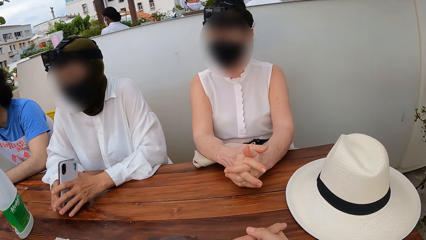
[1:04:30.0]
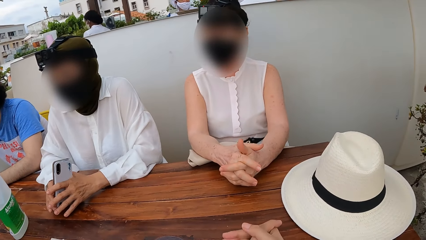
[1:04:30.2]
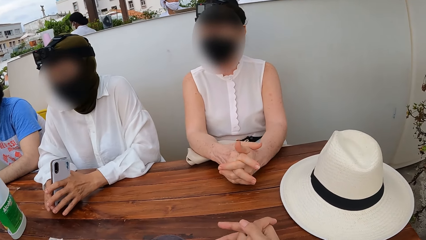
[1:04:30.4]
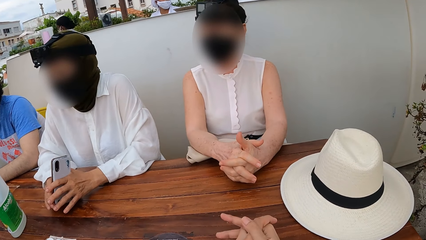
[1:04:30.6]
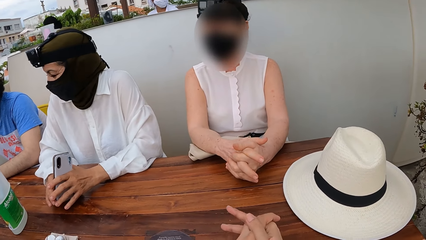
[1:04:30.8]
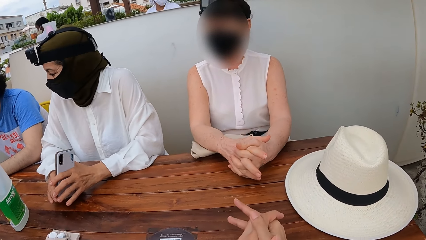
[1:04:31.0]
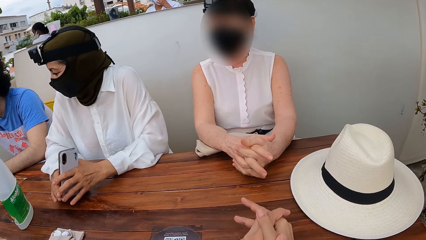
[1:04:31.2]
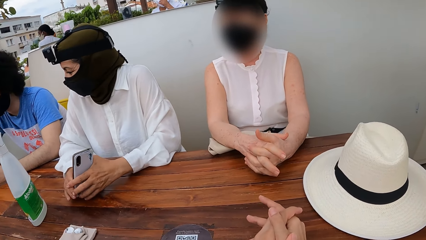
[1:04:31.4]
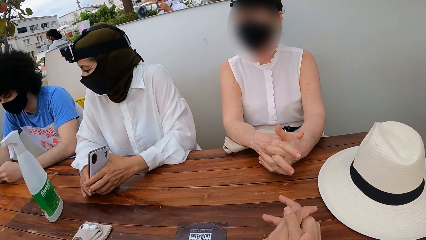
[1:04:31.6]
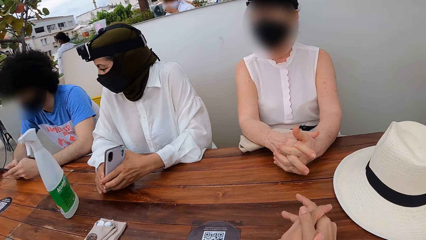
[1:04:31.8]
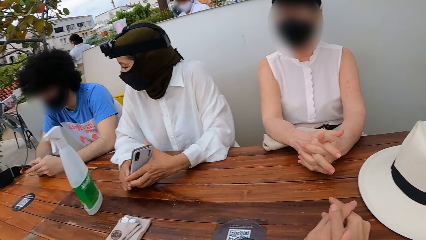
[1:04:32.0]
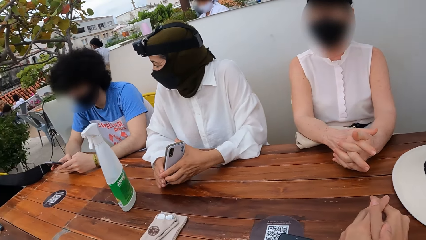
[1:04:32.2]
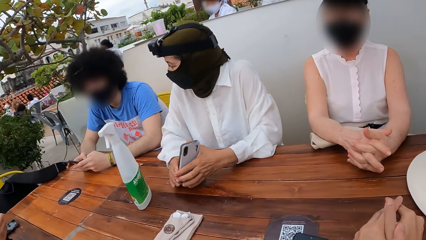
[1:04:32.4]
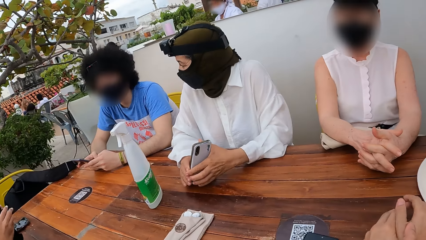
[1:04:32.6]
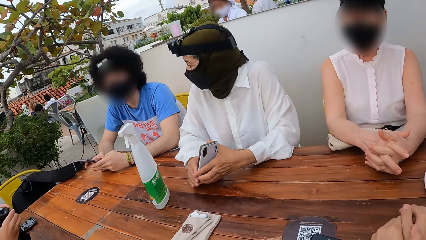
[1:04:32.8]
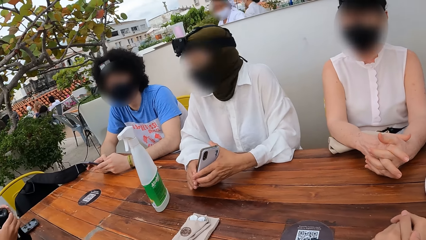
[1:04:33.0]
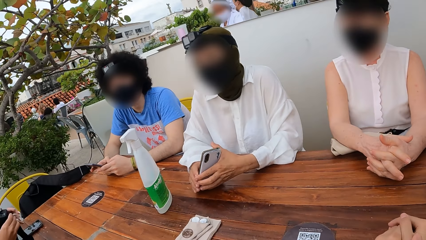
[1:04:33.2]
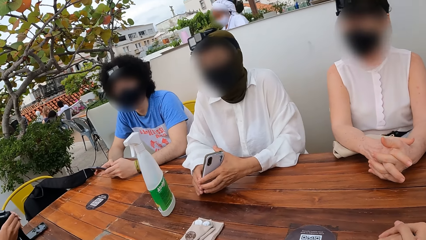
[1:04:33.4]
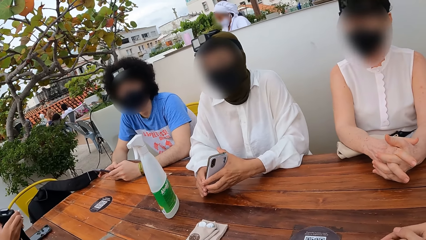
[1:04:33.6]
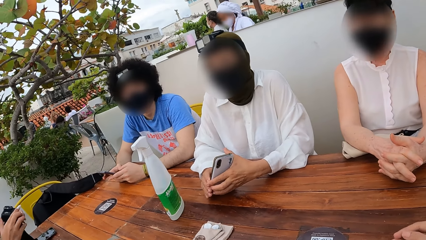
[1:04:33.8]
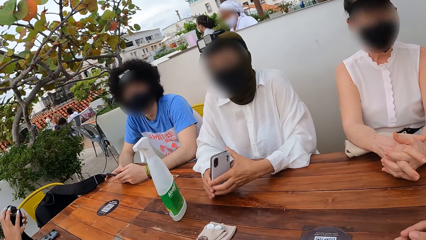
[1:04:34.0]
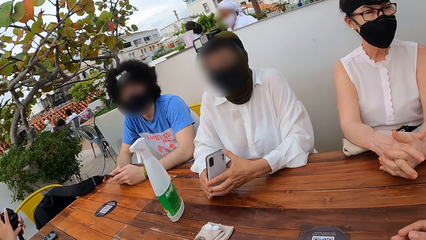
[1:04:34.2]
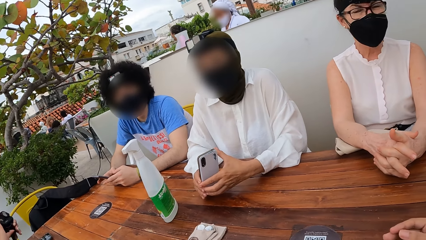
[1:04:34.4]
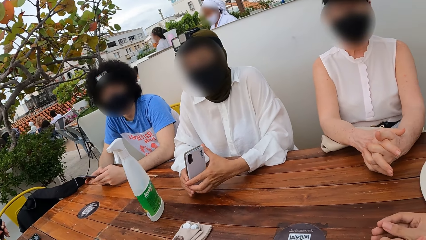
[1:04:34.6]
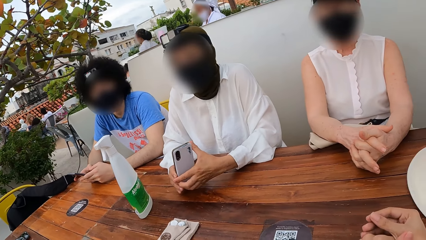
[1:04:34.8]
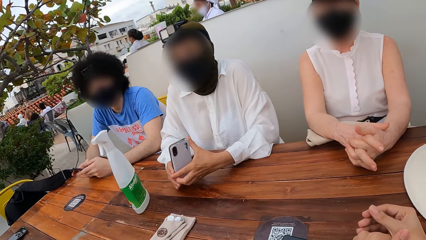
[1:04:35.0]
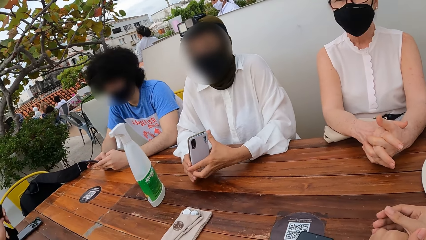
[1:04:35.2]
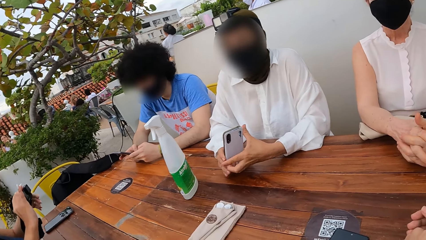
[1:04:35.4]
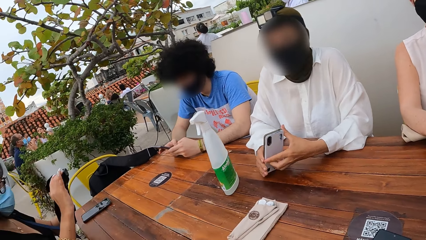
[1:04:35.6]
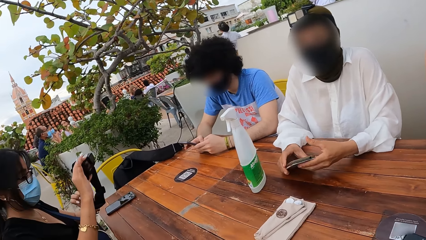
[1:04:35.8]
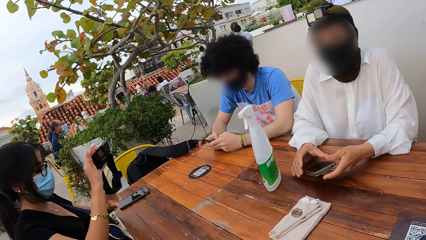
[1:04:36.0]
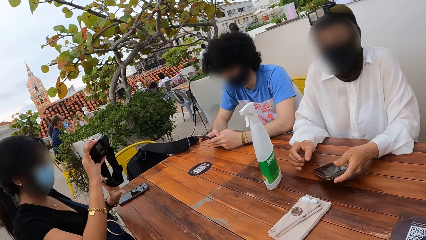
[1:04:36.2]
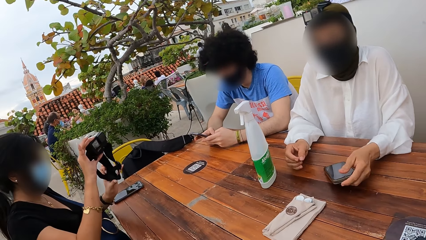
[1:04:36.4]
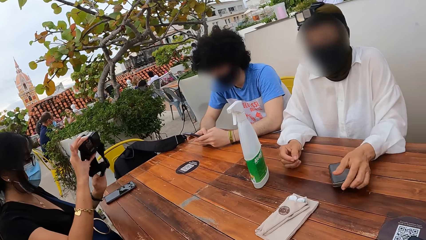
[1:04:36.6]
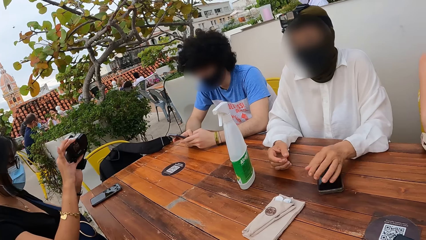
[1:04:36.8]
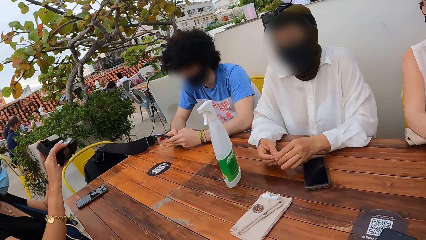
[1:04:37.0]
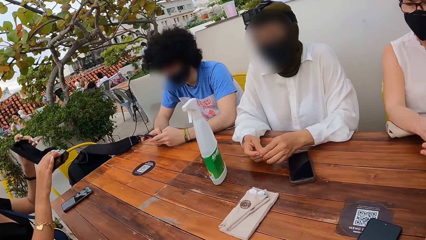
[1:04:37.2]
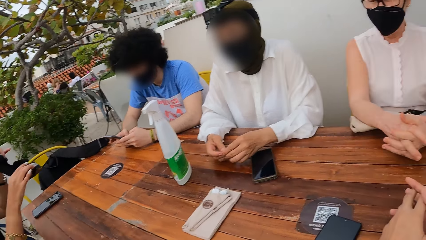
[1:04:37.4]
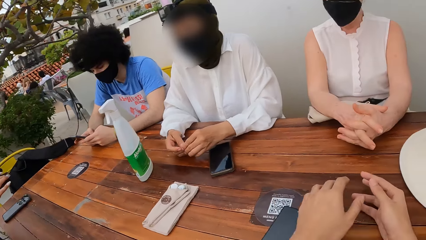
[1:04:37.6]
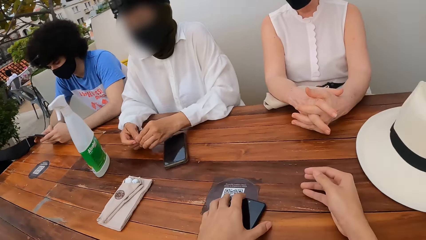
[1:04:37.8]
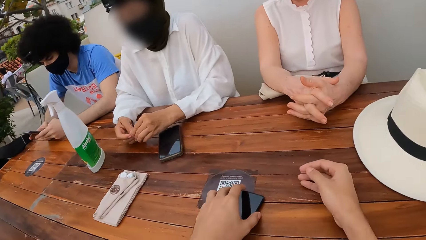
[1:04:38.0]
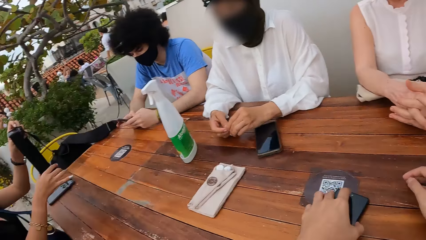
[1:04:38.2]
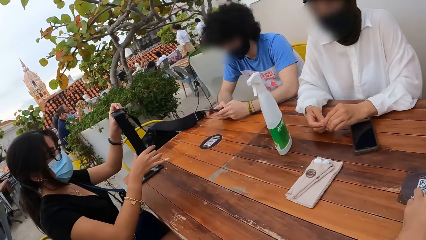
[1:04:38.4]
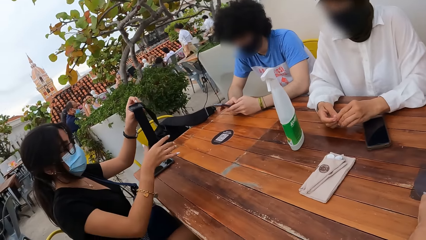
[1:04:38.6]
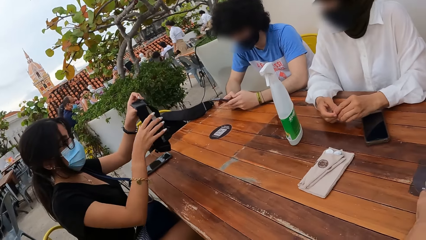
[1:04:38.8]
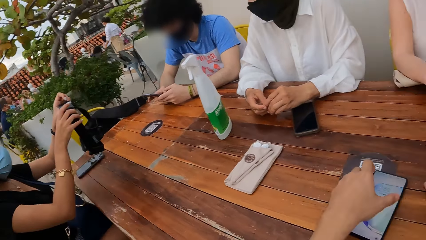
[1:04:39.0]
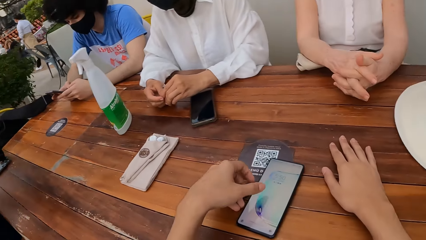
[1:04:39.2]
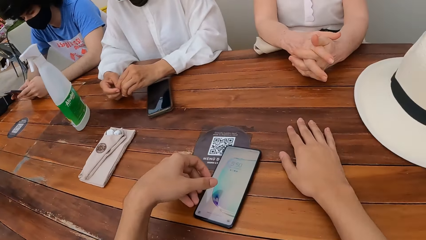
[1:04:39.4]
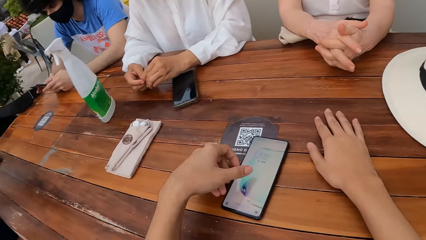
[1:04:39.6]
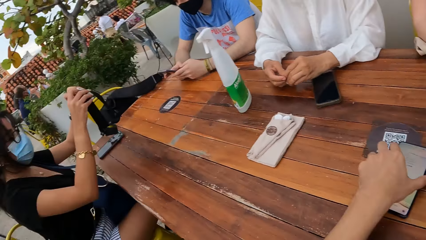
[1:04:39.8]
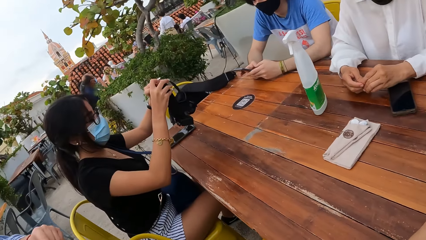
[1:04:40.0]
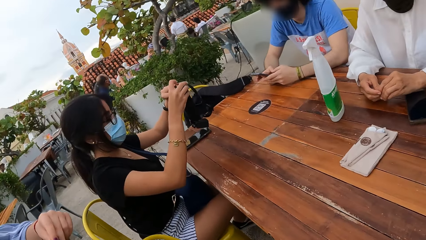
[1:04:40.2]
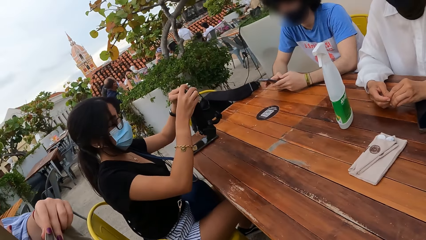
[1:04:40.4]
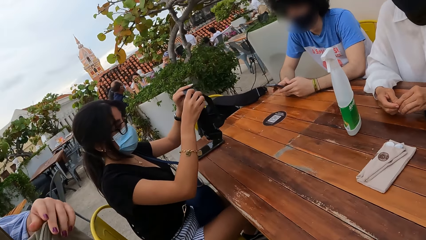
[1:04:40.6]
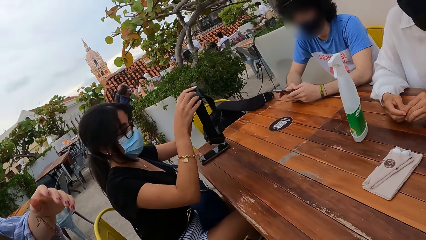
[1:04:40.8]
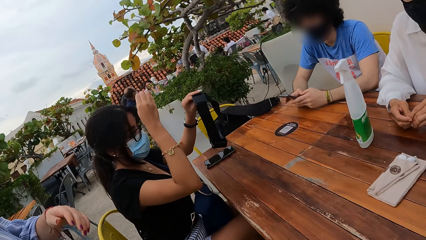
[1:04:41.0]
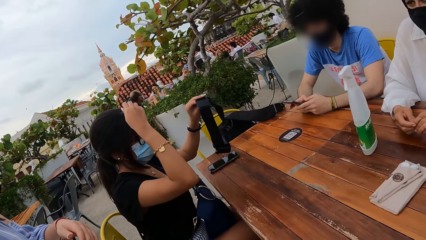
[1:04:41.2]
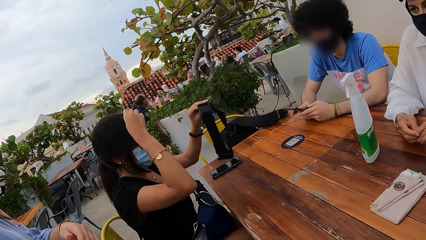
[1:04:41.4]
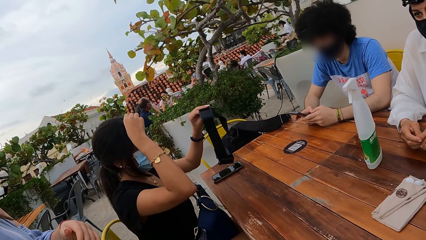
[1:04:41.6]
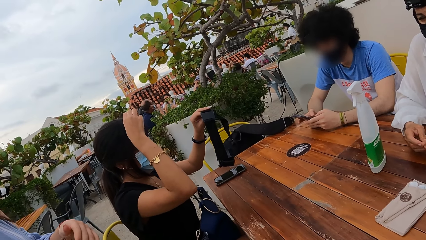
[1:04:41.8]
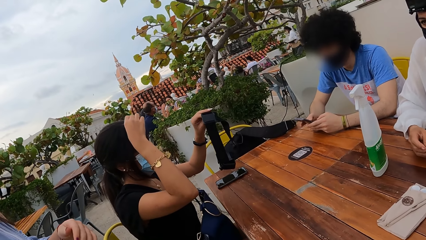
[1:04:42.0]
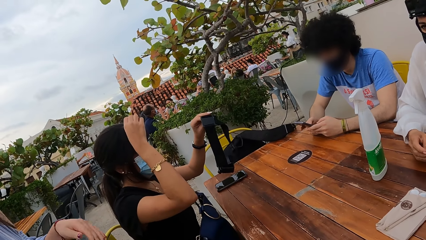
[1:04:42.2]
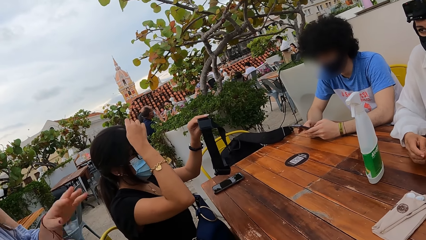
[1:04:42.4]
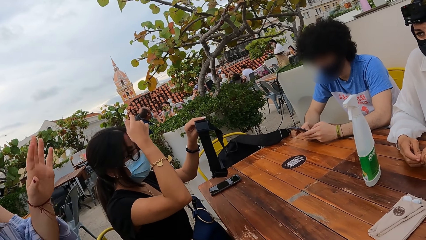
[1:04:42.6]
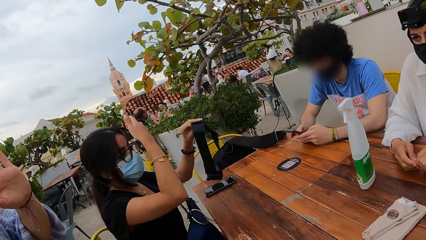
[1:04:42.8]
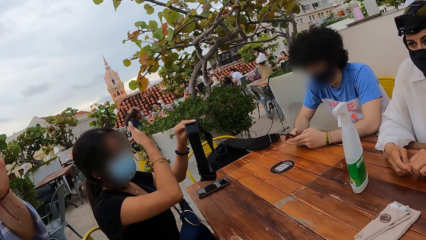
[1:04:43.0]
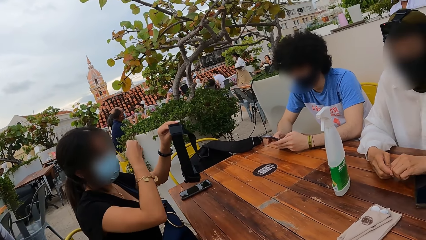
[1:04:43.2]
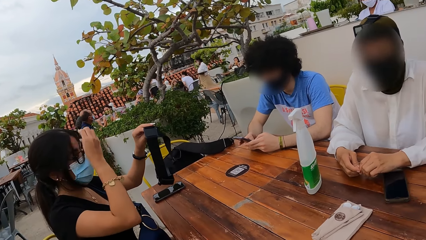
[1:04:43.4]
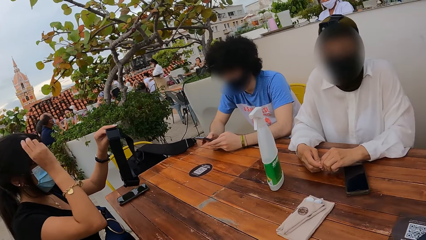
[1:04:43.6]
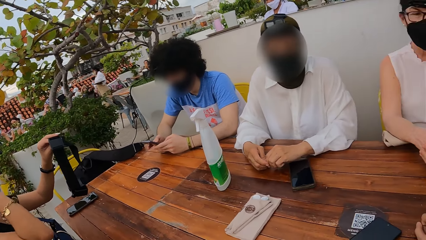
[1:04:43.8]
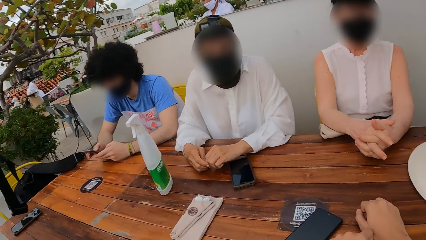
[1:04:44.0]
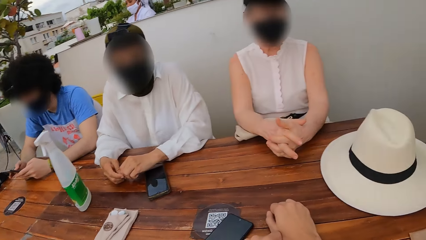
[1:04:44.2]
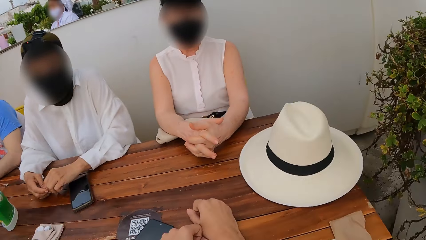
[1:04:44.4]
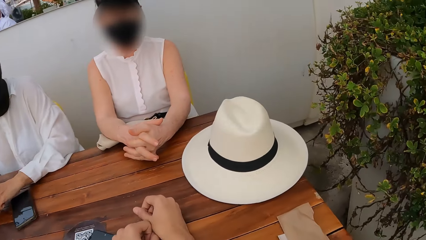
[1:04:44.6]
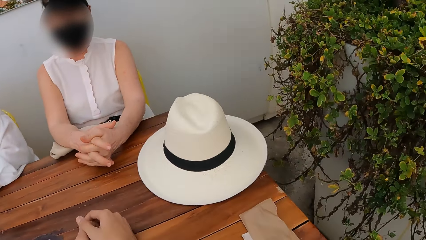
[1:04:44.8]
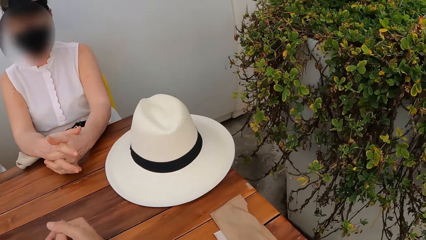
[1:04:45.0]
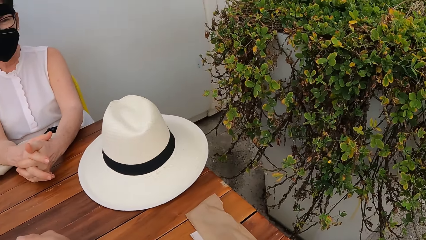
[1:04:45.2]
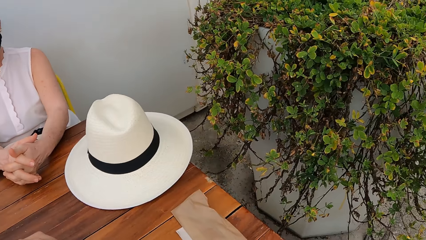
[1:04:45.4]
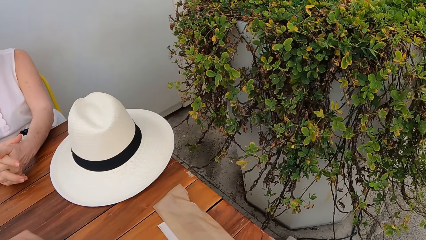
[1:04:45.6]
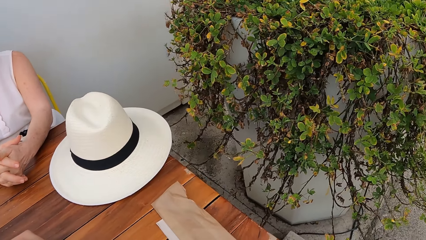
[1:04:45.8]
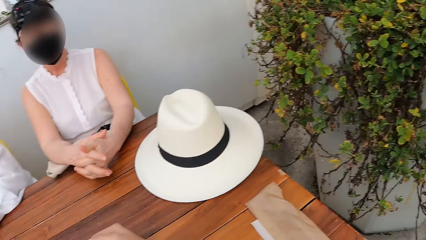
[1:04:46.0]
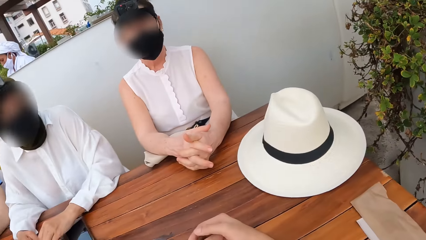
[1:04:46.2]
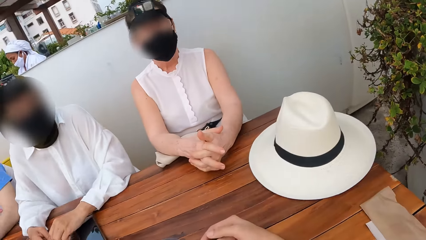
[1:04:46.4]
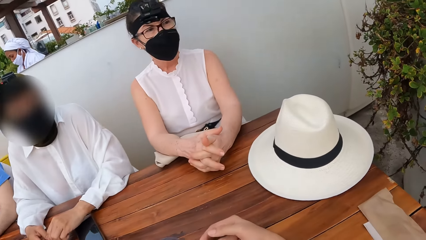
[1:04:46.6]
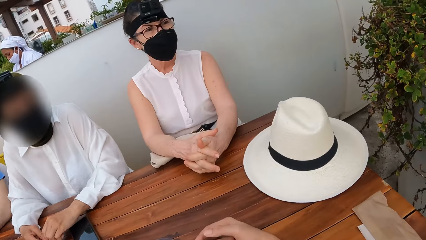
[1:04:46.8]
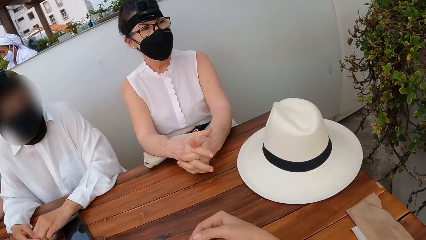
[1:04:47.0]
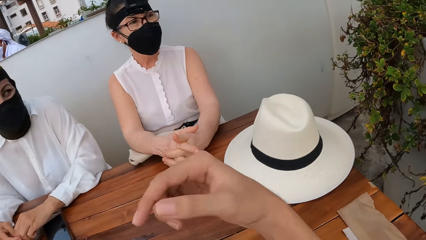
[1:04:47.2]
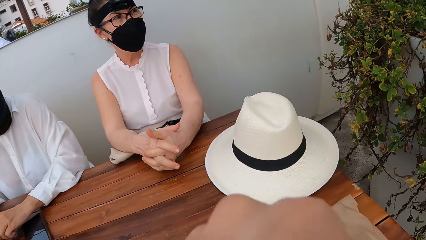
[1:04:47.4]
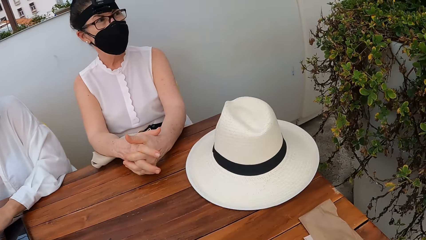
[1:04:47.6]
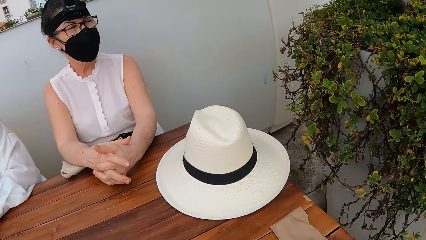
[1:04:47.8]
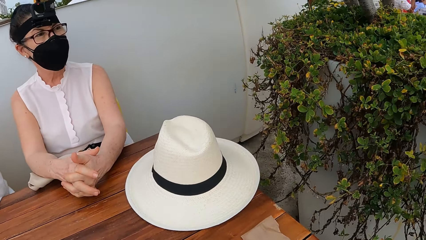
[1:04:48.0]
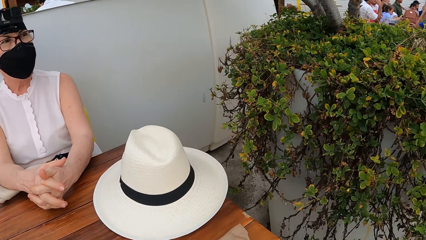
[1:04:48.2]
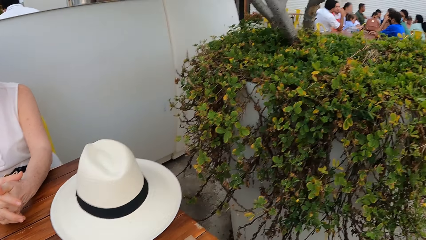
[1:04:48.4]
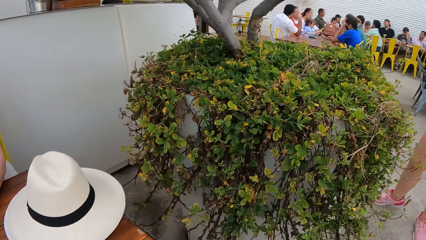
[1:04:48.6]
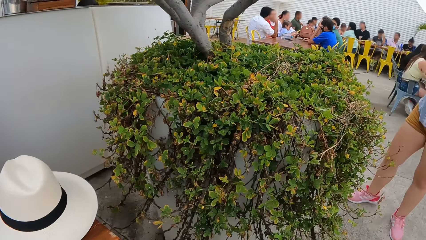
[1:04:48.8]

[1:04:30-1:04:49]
The camera wearer looks at three people. They look around. They stare at another person. The person touches her hair. Yet another person waves her hand. The camera wearer looks around.
